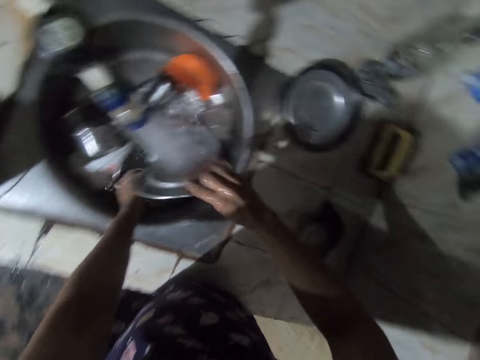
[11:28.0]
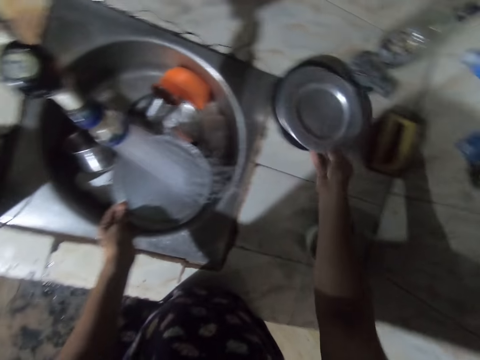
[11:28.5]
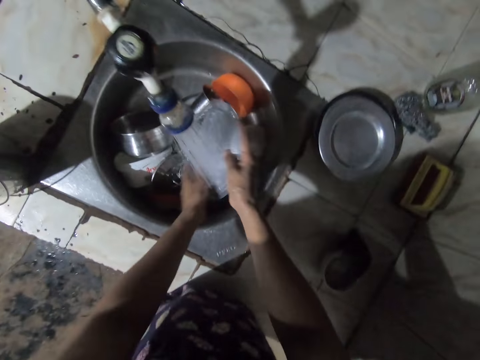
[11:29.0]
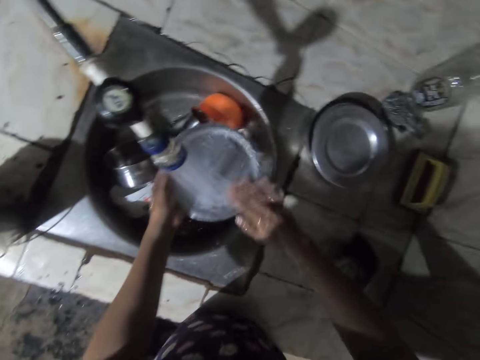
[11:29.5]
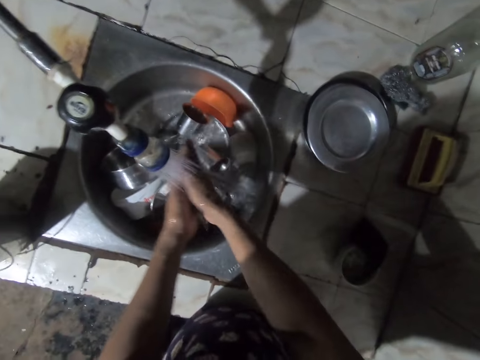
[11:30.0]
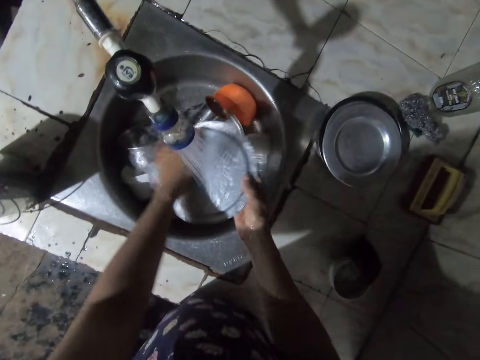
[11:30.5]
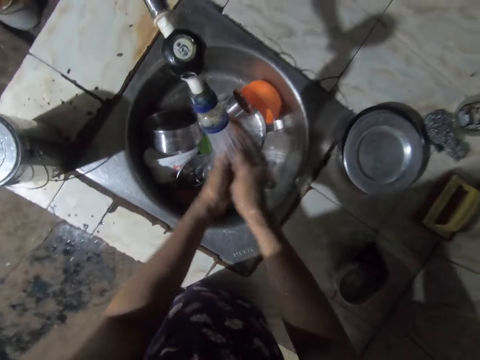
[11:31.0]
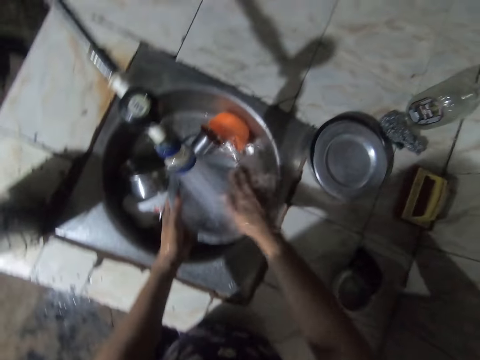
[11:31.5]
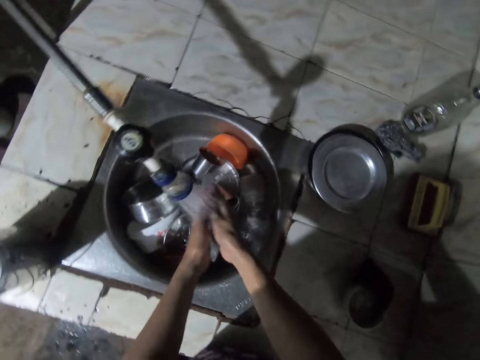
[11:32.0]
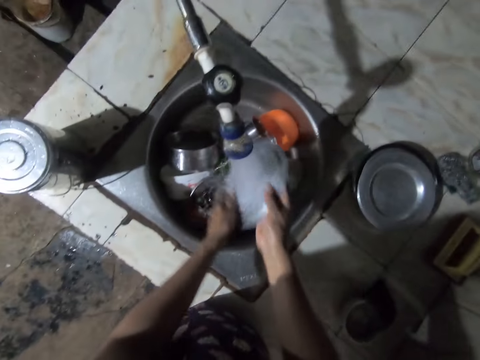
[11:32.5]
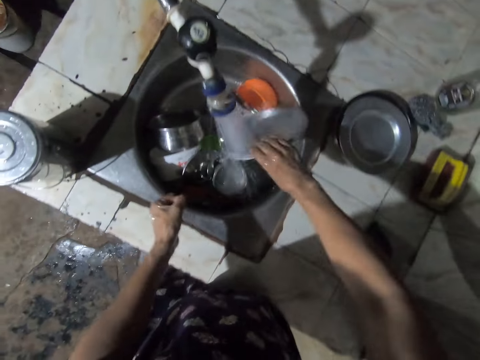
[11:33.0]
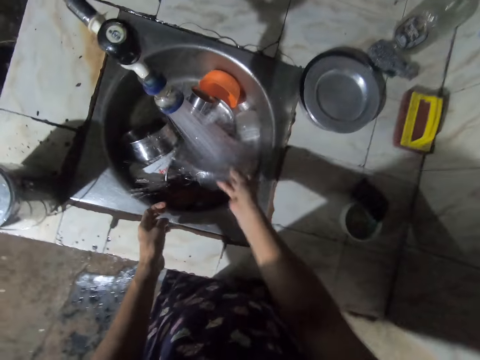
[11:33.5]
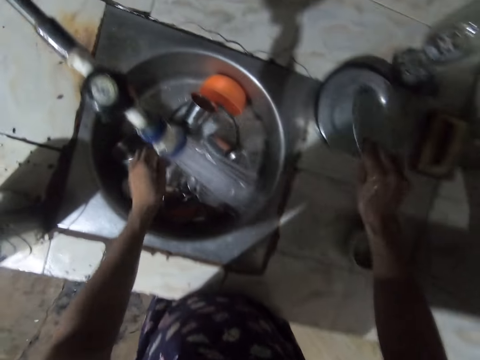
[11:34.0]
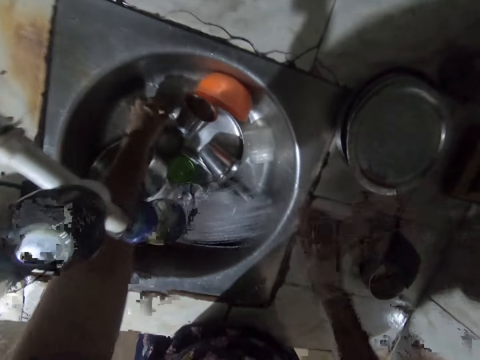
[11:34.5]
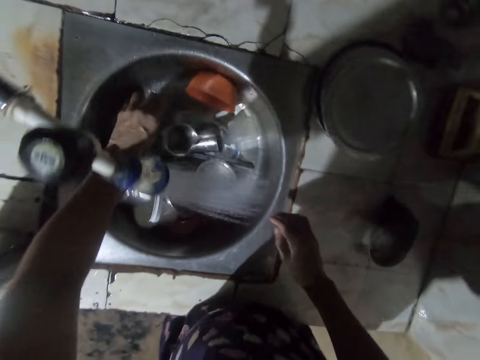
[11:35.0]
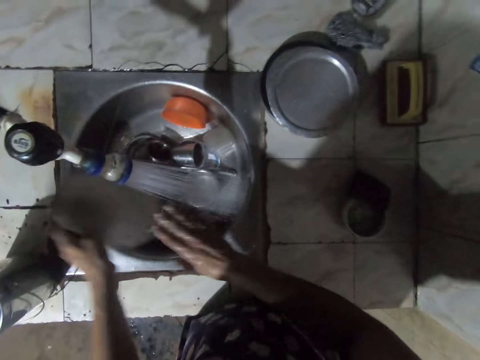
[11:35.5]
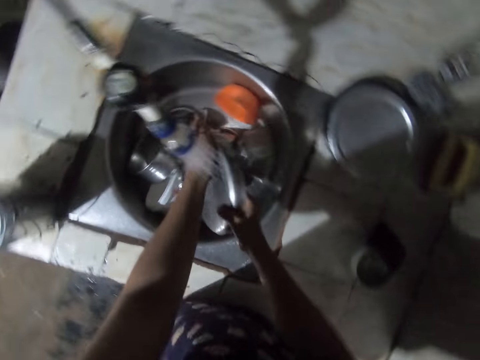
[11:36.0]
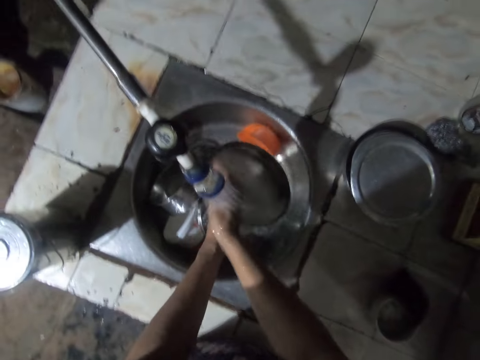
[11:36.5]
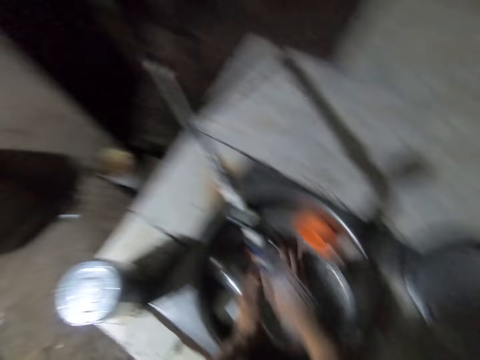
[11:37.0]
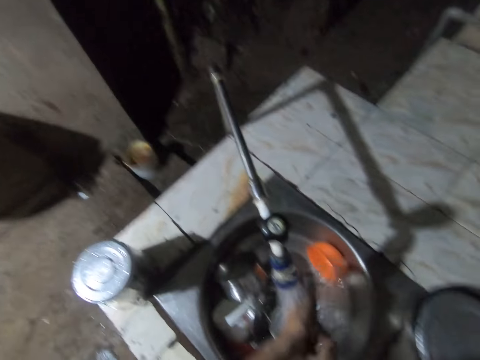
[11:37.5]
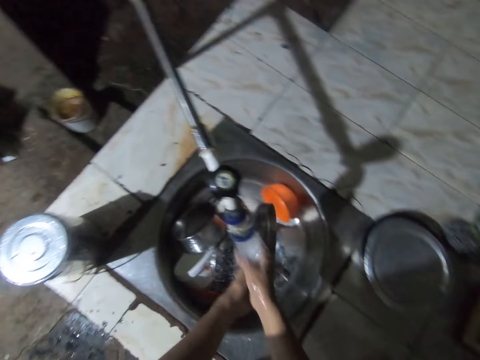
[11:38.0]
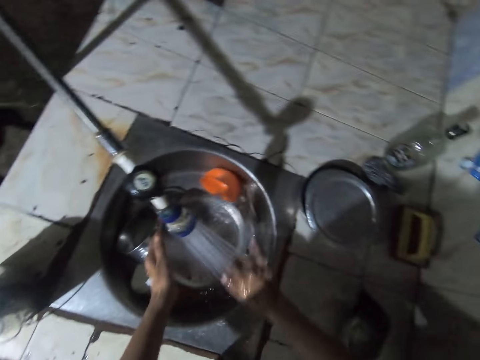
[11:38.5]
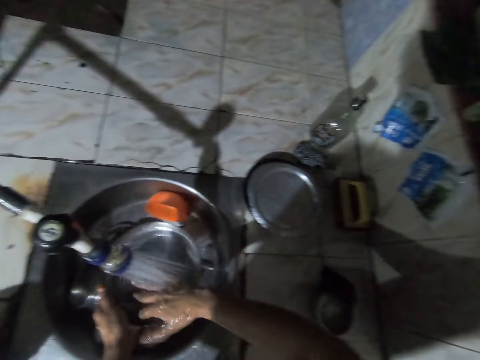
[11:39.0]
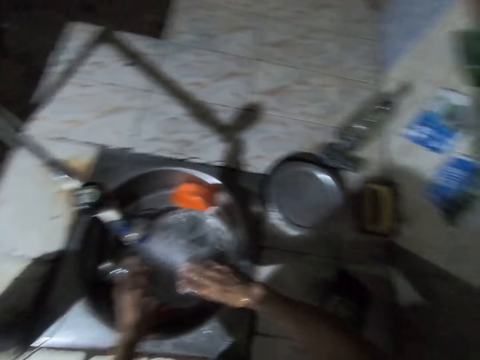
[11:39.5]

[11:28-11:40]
The camera wearer places the plate on the other utensil. They rinse the cooking pot lid. They place the cooking pot lid on the other utensil. They rinse the utensil and collect water in the utensil.

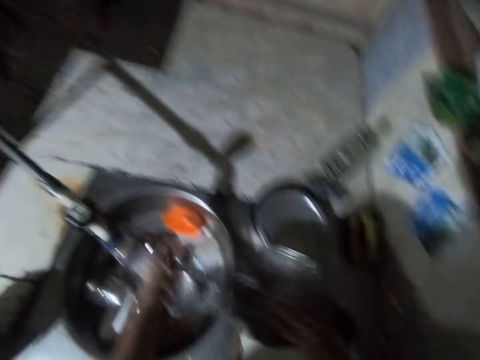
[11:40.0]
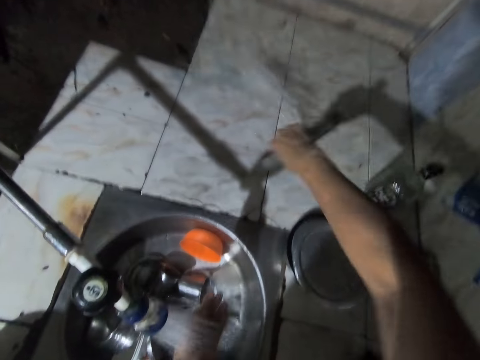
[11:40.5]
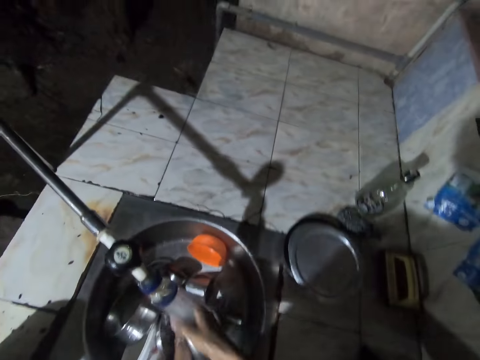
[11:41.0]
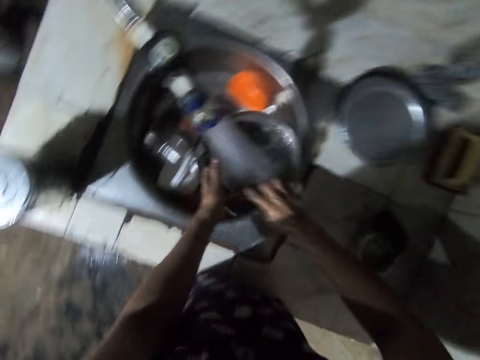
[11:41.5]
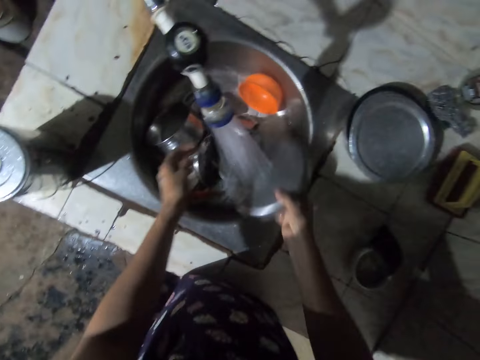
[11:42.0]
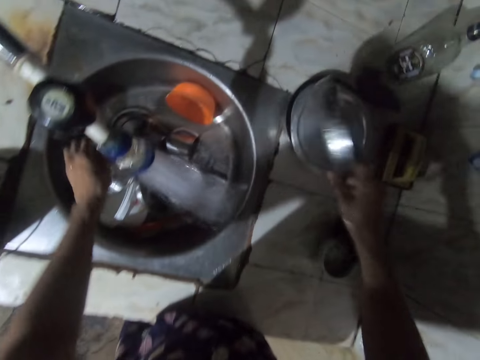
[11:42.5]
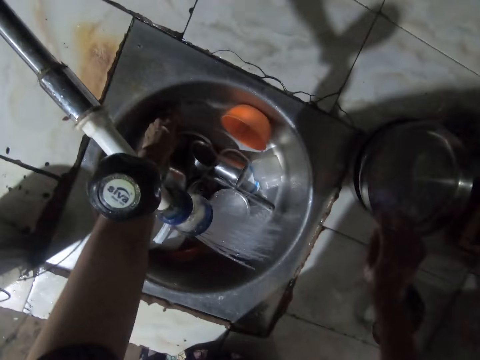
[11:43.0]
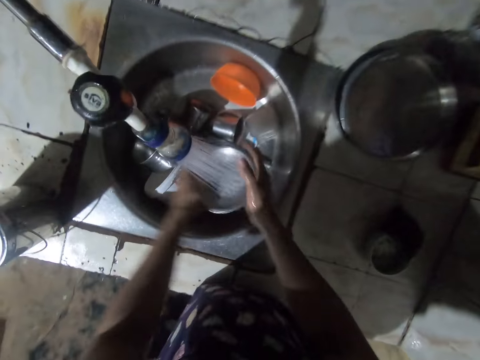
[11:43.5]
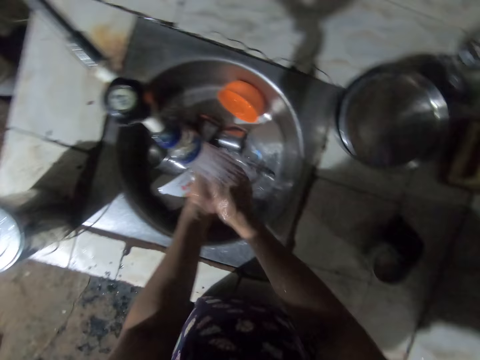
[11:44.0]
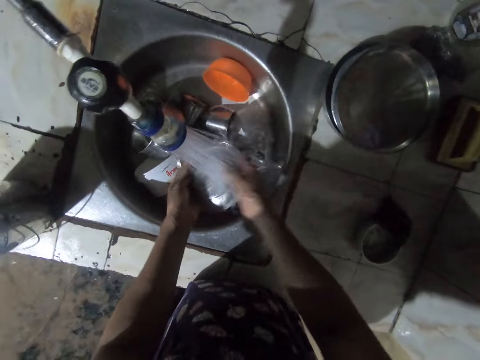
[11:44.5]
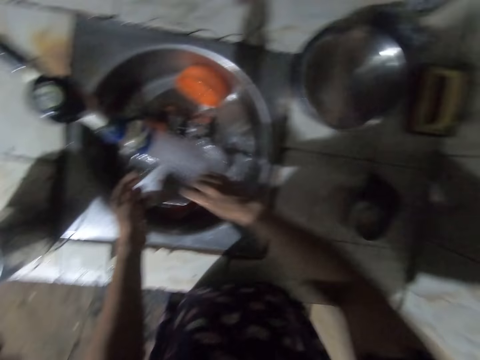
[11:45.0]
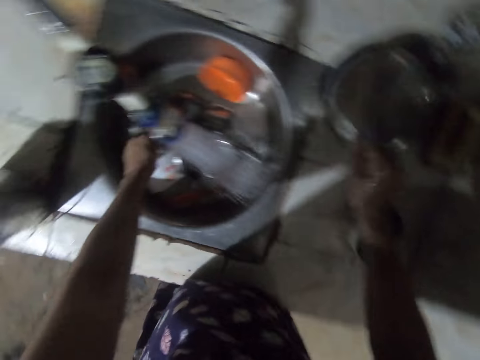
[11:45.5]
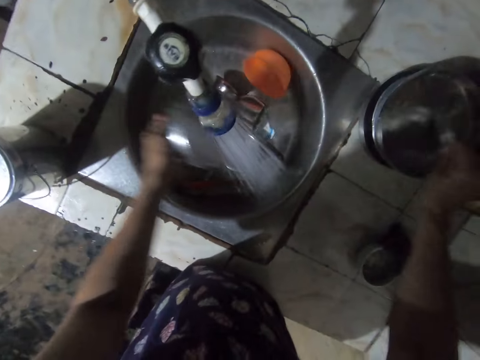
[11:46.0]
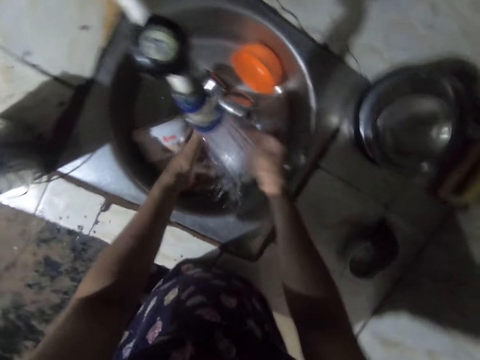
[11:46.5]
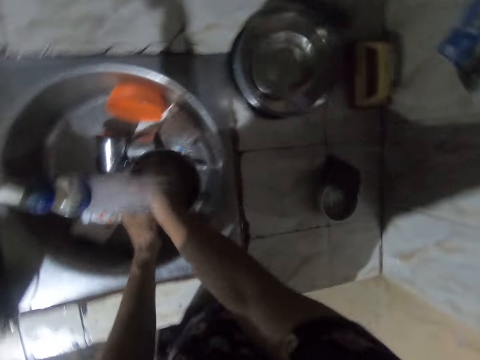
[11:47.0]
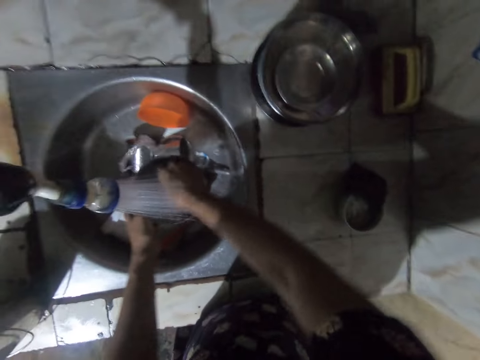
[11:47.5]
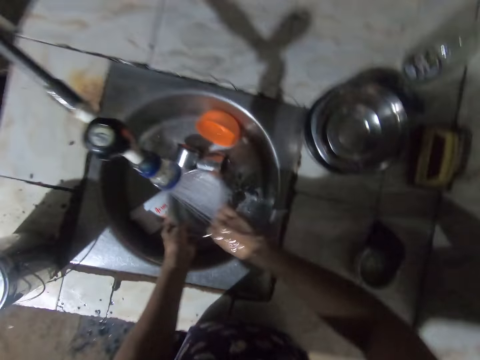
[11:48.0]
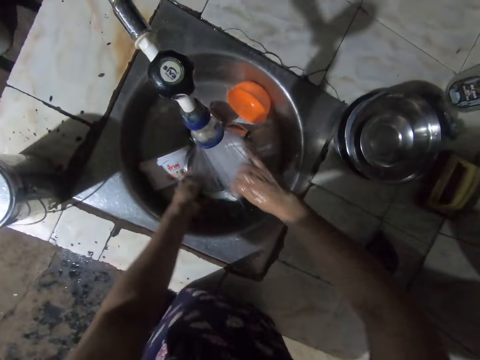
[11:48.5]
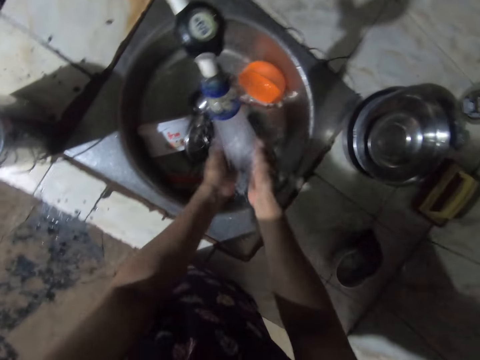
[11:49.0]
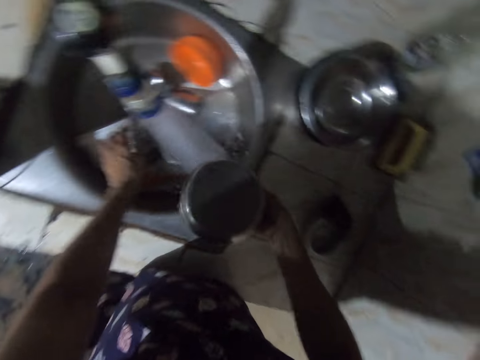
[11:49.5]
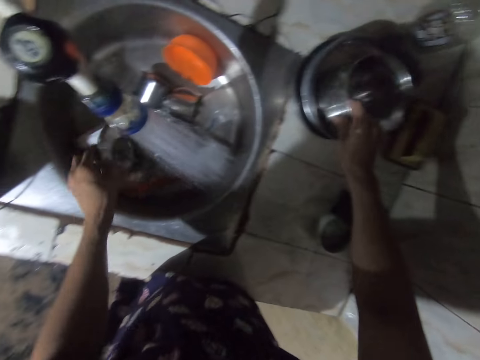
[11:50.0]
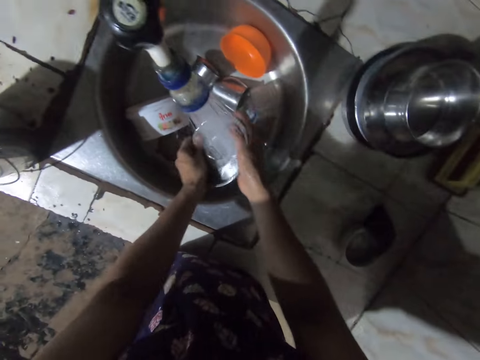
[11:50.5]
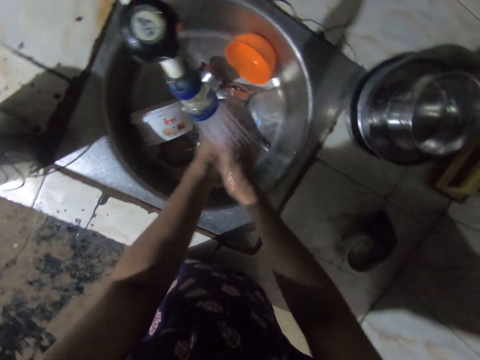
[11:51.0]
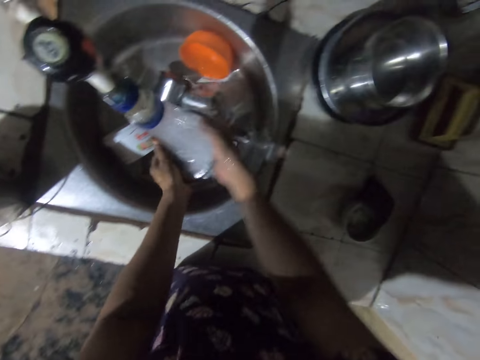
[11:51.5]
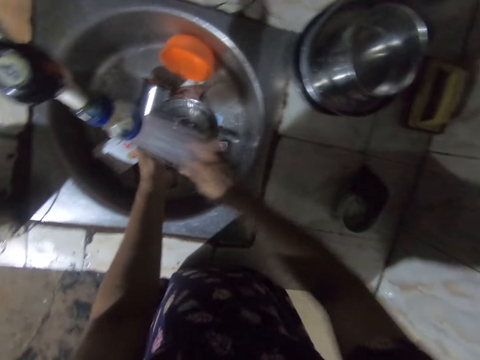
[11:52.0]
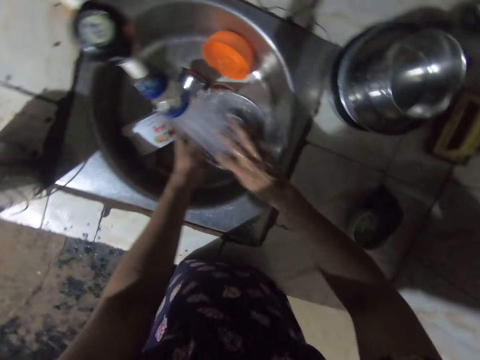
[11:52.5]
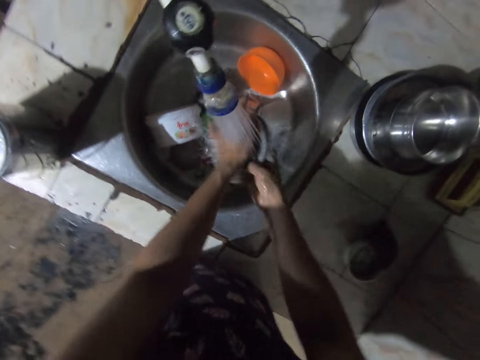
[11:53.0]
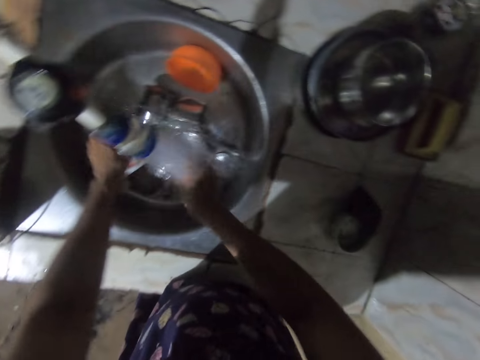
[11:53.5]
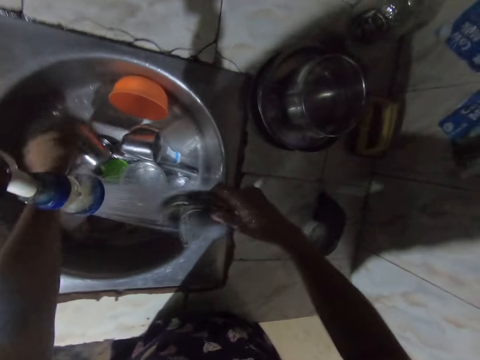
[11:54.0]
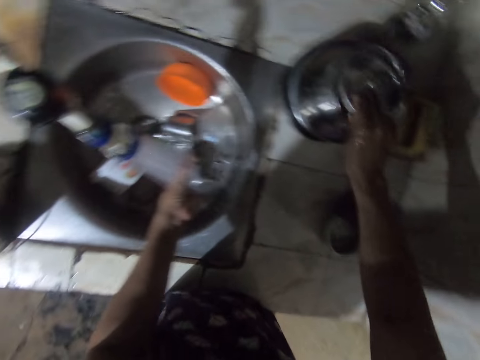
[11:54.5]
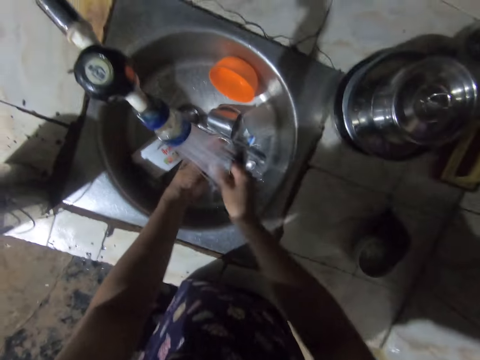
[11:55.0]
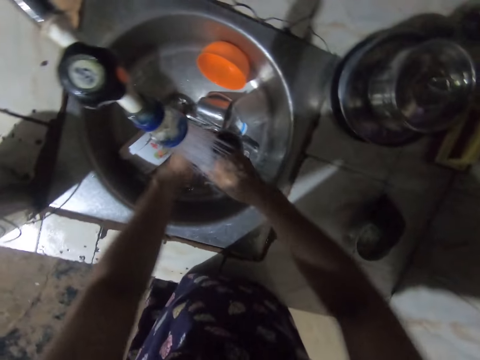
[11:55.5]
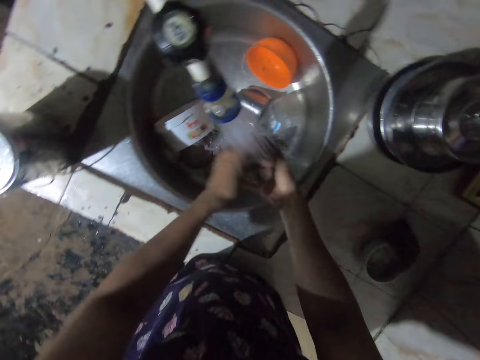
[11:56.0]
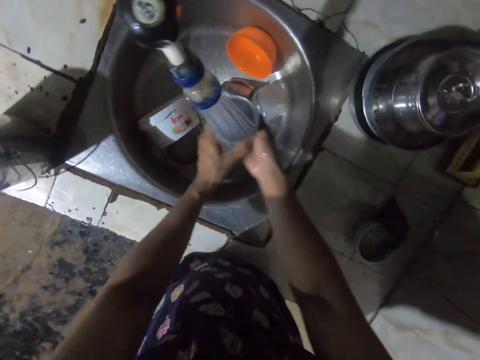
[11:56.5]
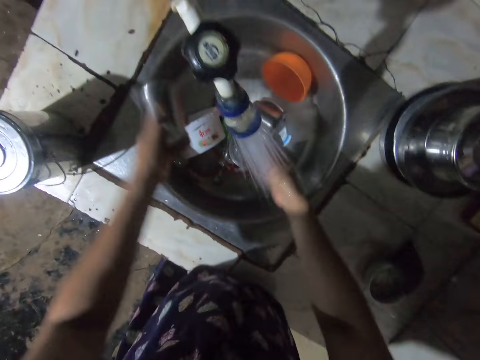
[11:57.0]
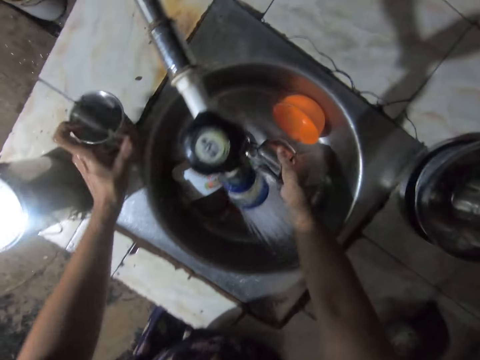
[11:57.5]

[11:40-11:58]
The camera wearer pours water on the surface. They rinse the utensil. They place the utensil on the other utensil. They rinse the plate. They place the plate on the other utensil. They rinse the dish. They place the dish on the other utensil. They rinse the dish lid. They cover the dish. They place the plate on the countertop. They rinse the cup.
